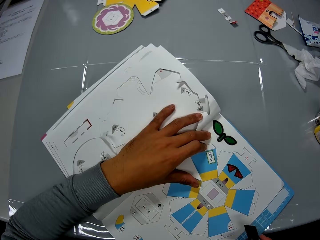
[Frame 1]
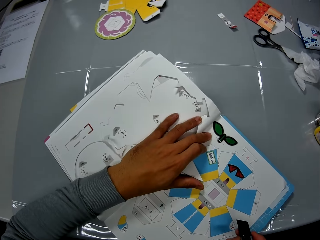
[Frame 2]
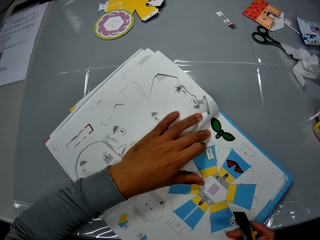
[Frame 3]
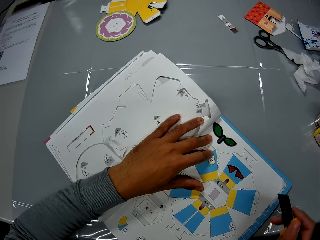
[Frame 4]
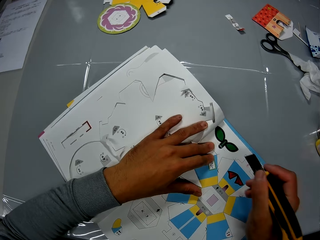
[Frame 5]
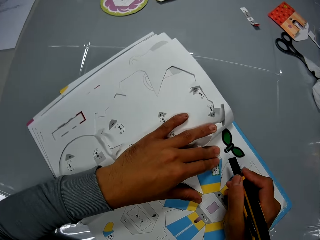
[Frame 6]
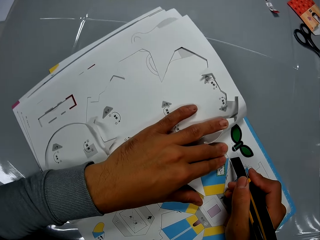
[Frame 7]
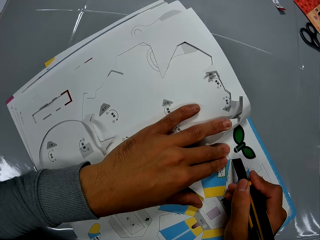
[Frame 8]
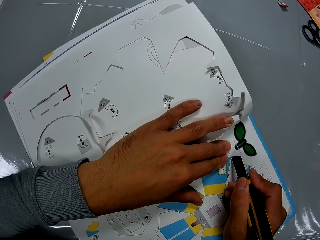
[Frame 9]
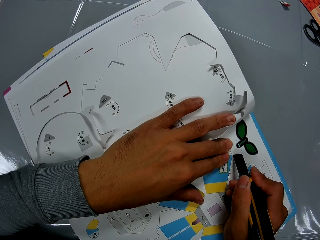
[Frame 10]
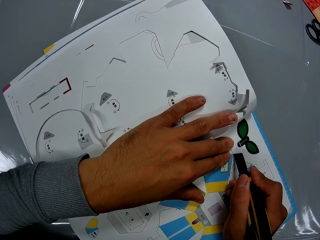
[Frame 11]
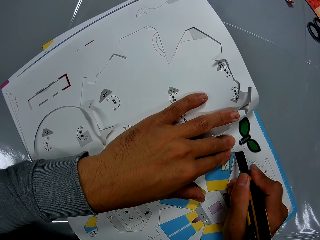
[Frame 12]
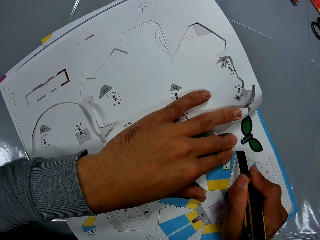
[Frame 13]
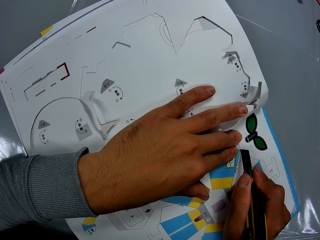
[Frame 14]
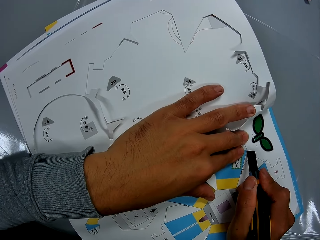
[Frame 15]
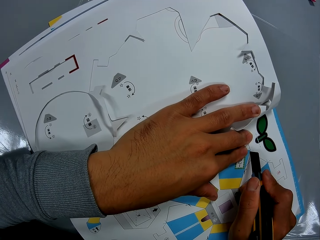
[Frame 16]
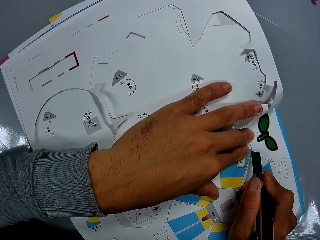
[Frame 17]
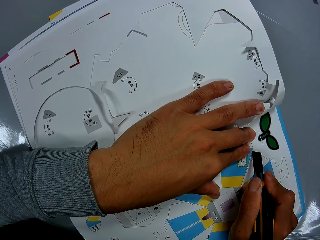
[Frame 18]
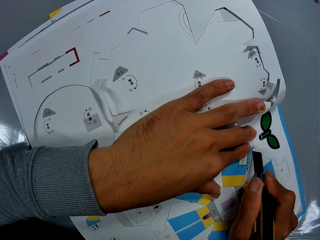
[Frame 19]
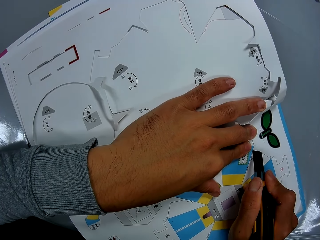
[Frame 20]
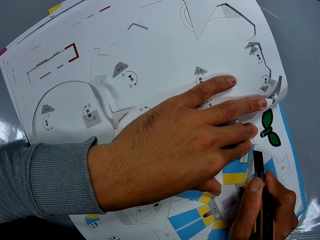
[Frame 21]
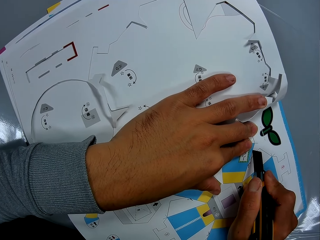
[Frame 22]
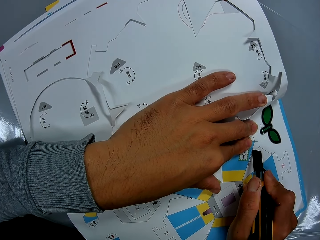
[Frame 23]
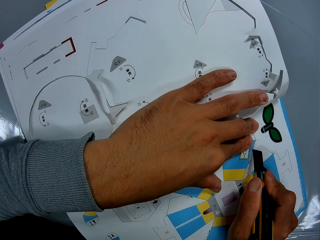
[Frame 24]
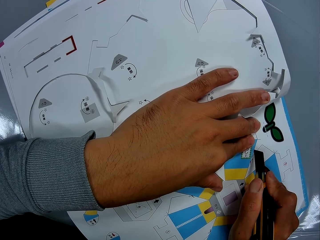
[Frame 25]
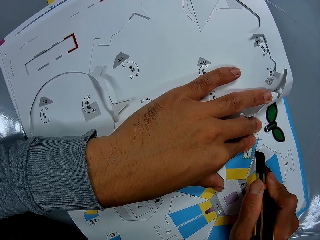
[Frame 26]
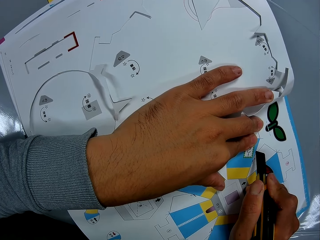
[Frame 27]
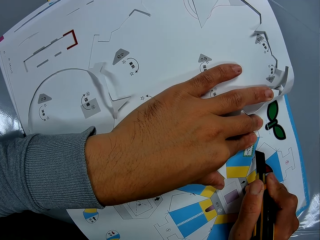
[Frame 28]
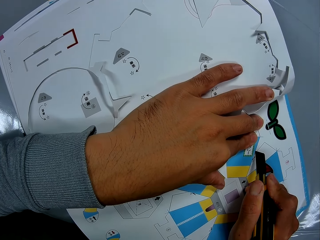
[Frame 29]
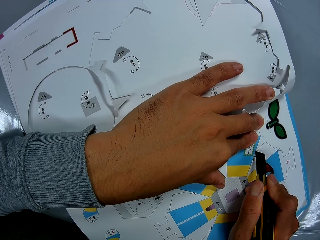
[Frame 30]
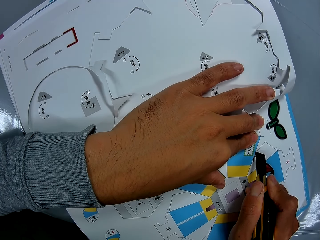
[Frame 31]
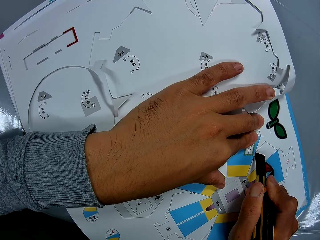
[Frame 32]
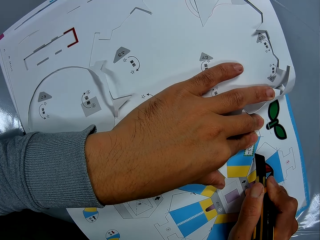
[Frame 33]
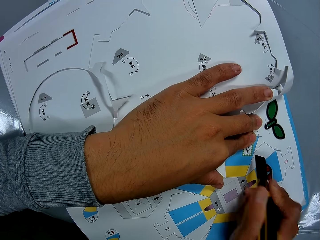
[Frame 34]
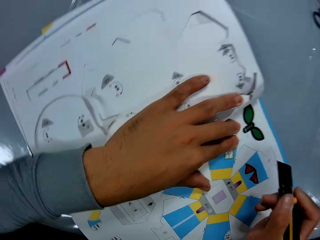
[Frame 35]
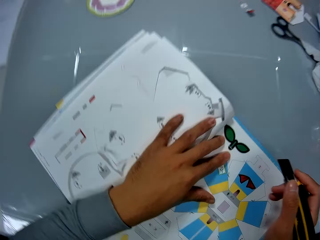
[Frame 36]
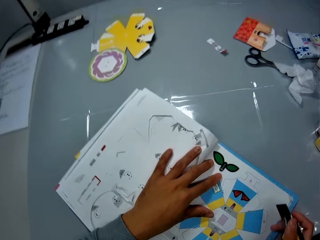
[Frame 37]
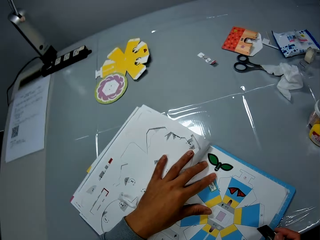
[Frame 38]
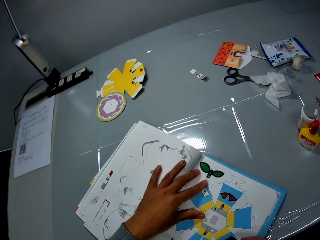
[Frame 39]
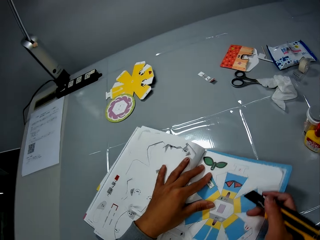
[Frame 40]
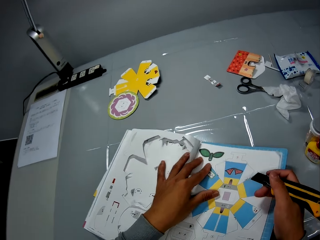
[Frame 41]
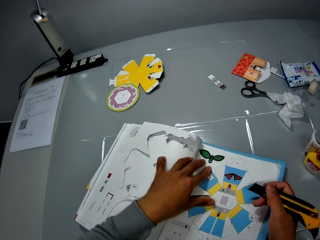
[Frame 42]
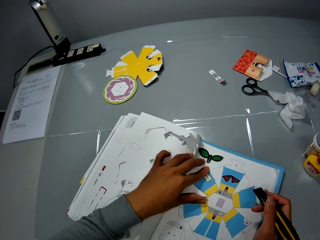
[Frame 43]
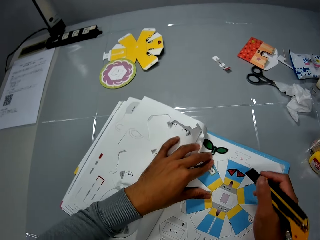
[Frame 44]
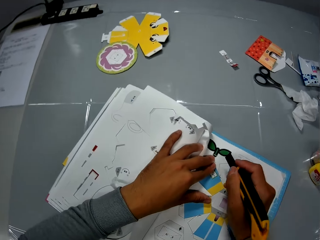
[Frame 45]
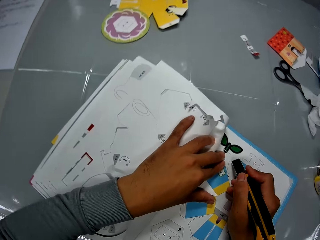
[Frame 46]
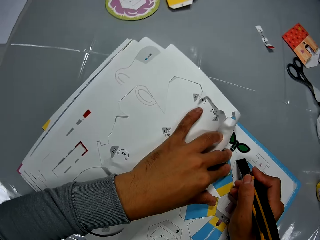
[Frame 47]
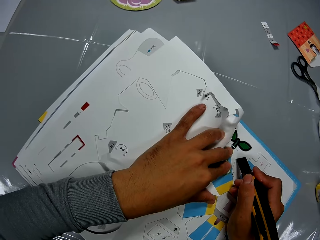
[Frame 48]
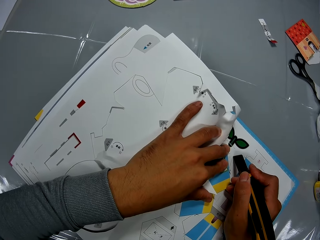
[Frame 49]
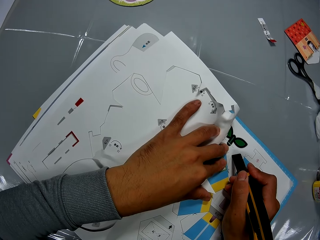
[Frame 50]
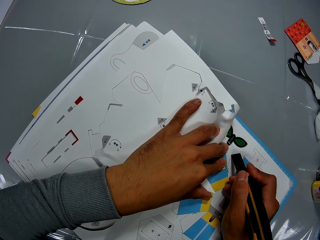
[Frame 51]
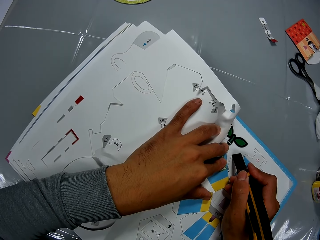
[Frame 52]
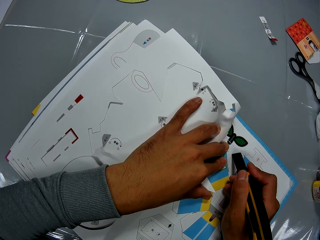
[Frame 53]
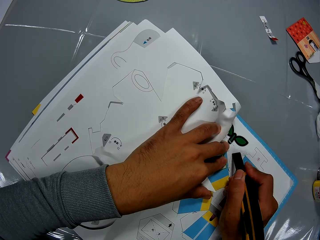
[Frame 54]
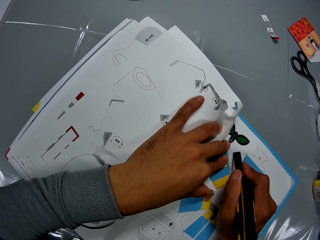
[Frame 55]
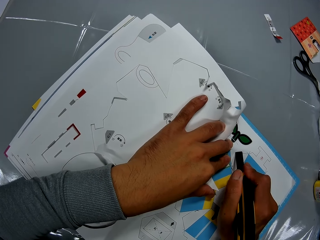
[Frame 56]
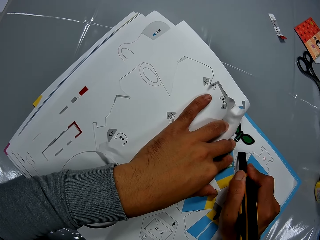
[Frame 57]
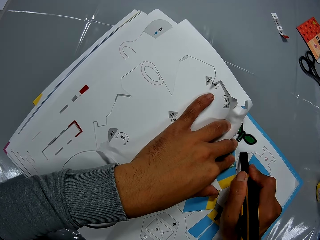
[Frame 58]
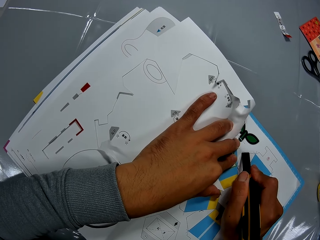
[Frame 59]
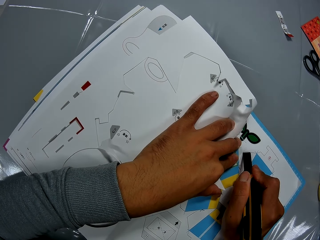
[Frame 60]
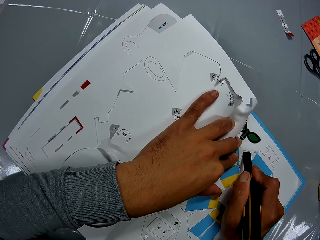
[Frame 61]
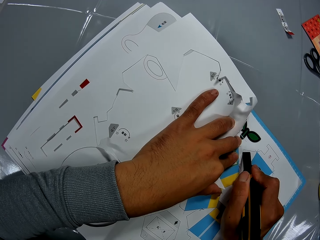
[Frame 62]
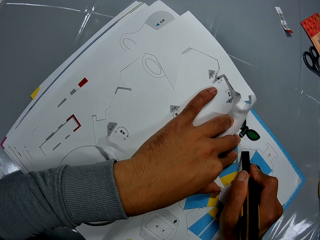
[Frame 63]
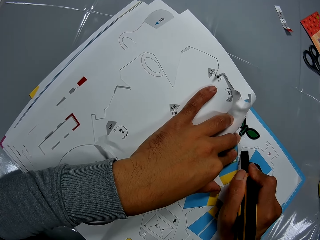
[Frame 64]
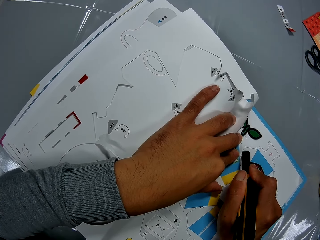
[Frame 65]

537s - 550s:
The camera wearer pushes the book on the table. He cuts the book on the table with the cutter in his right hand and his left hand on the book. He moves around. He adjusts the book on the table with his right hand. He turns the book. He cuts the book on the table with the cutter in his right hand and his left hand on the book.

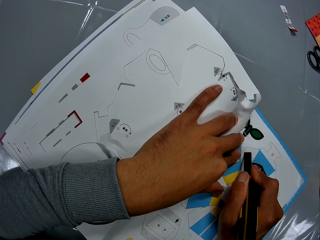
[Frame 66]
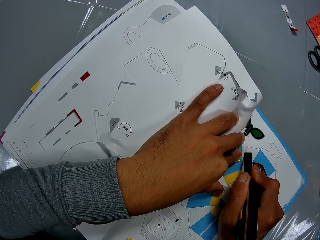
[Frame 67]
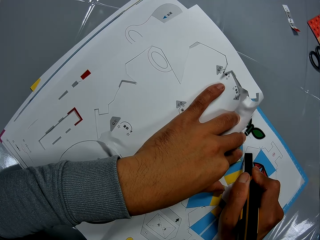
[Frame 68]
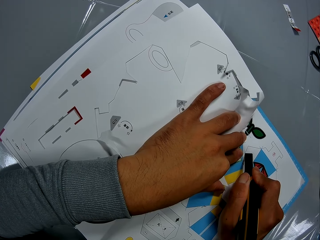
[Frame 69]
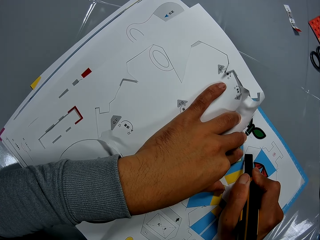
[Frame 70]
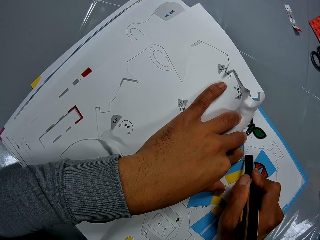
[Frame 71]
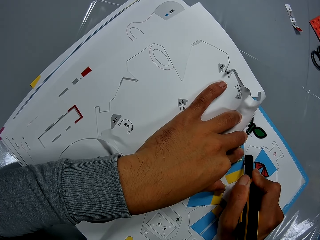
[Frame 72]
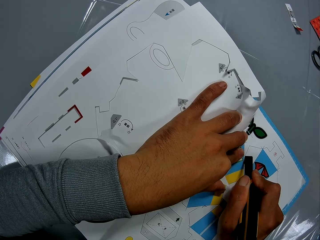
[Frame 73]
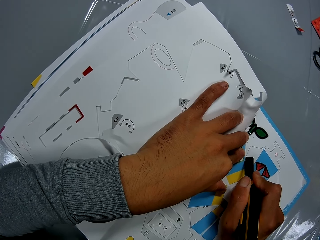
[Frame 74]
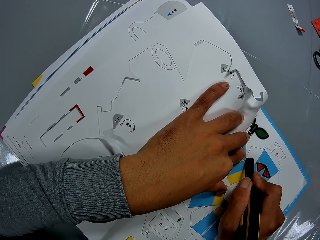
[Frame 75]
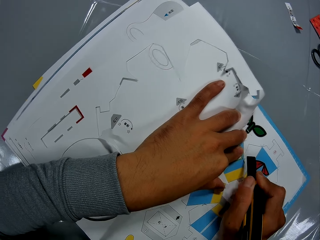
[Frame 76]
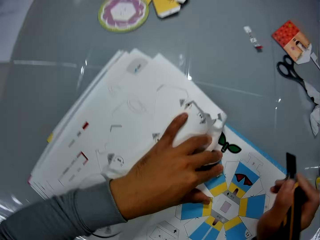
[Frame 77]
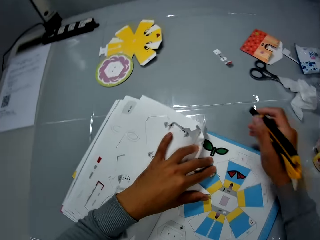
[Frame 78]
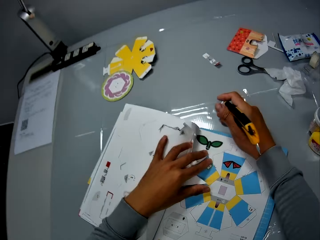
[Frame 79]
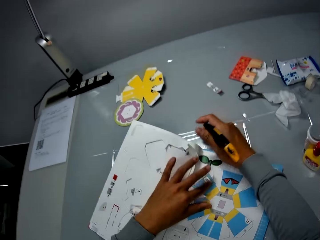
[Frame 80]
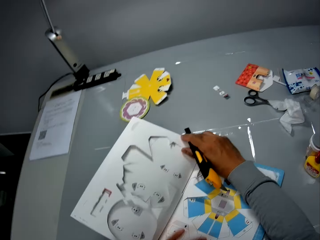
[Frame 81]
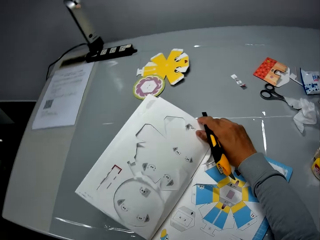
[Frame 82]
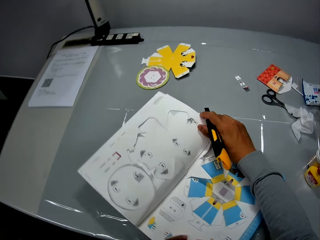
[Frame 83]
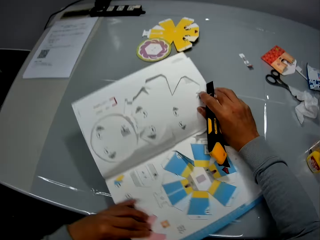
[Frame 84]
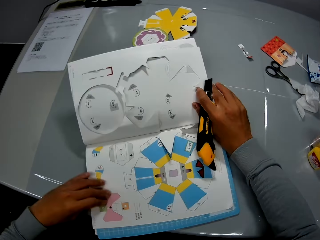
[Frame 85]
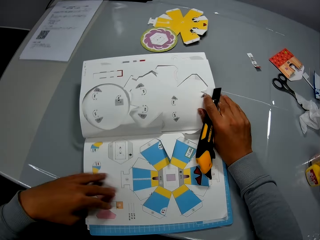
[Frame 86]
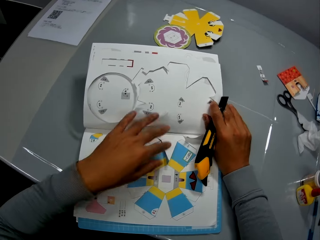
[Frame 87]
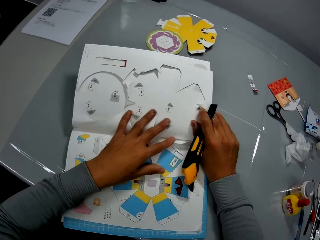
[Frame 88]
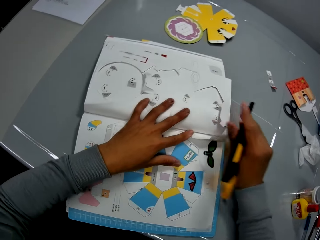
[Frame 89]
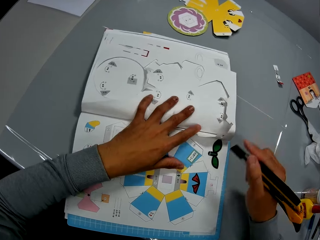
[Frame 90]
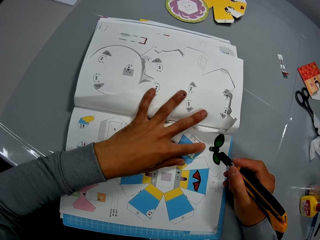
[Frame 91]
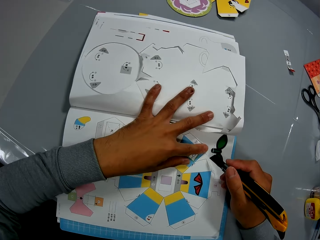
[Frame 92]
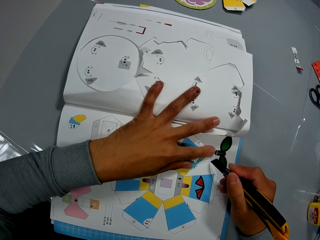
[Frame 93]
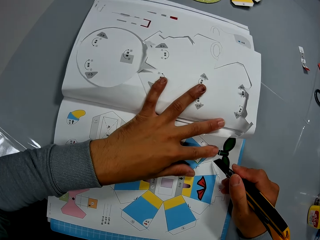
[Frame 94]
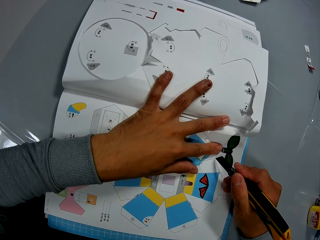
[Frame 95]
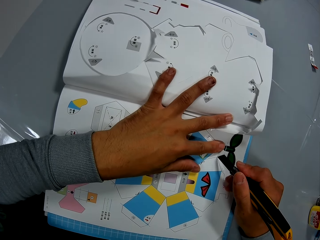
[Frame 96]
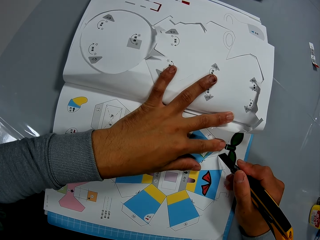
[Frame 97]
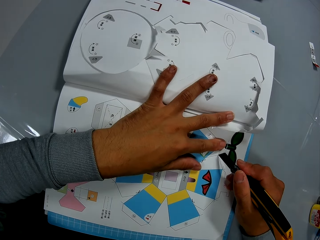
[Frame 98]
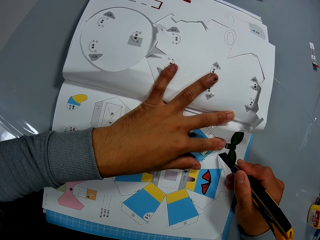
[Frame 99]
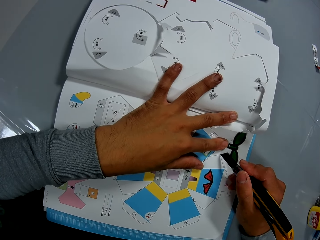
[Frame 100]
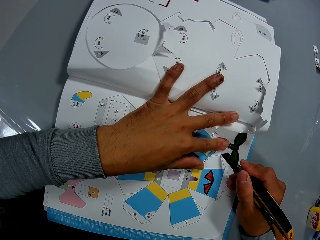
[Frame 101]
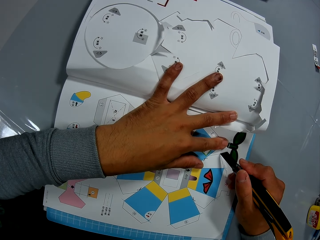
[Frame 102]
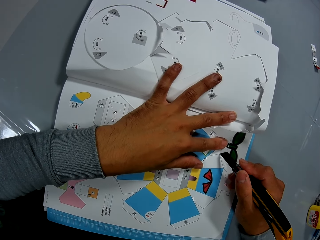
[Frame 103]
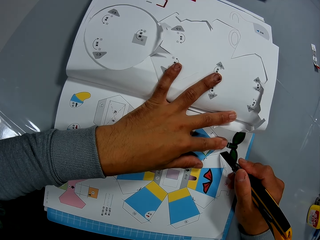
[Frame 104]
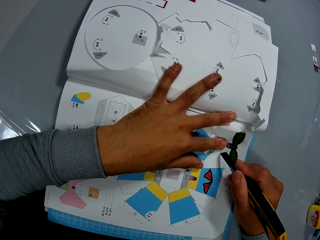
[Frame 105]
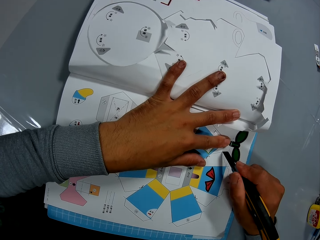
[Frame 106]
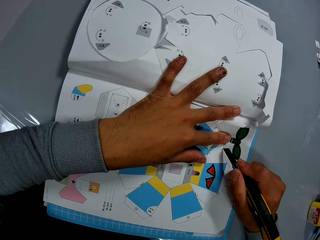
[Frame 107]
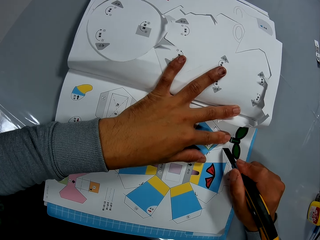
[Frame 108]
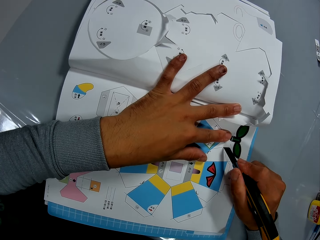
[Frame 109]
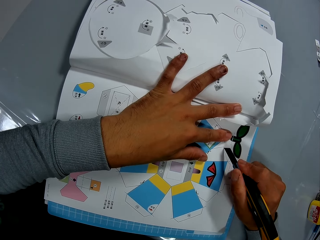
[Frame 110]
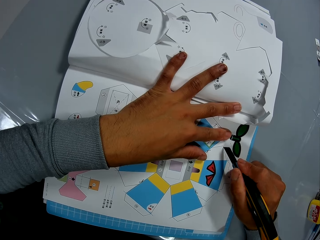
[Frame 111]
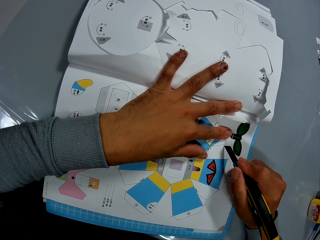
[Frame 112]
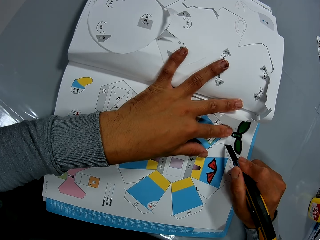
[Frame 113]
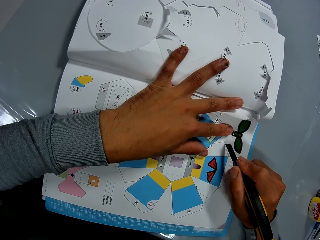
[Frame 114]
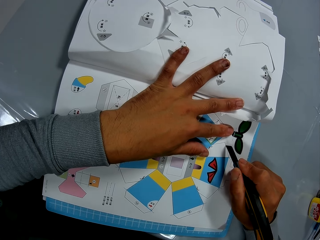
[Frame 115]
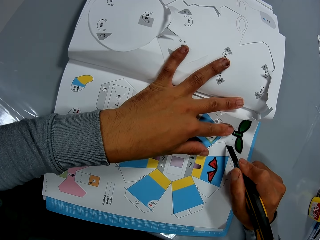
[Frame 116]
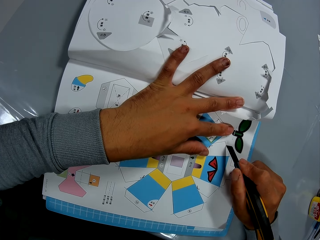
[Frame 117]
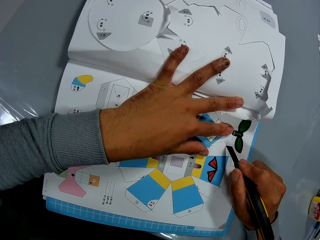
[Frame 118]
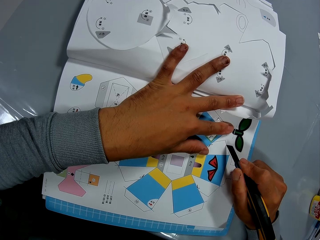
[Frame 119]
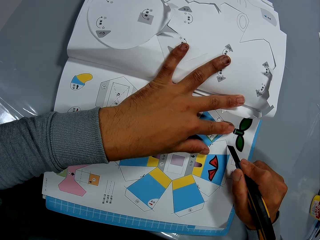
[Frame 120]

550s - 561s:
The camera wearer moves around. He adjusts the book on the table with both hands. He holds the book, turns the book and holds the book. He cuts the book on the table, with the cutter in his right hand and his left hand on the book.
